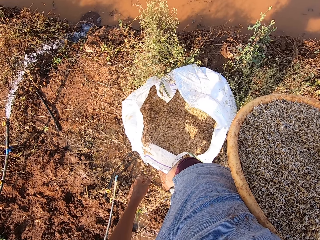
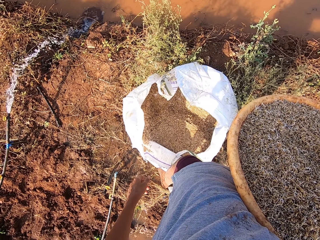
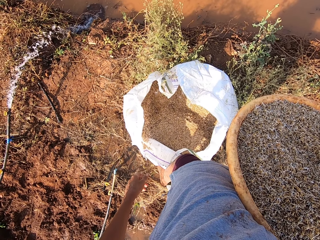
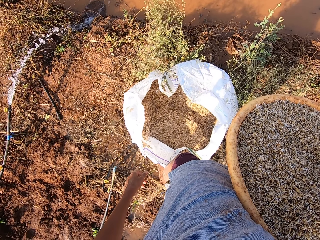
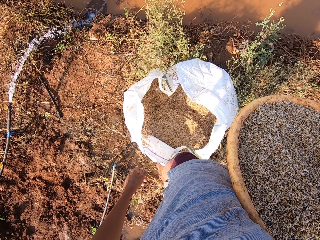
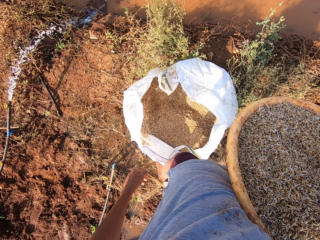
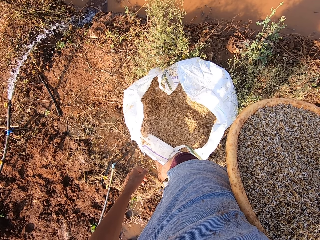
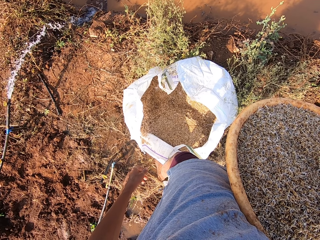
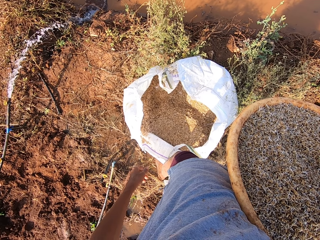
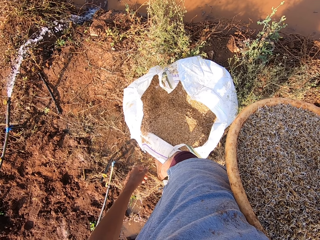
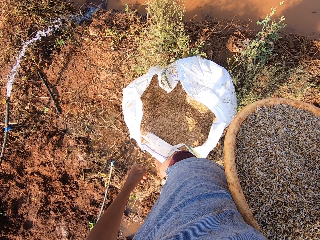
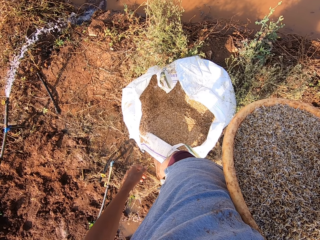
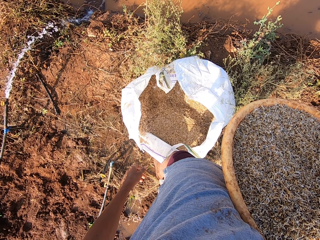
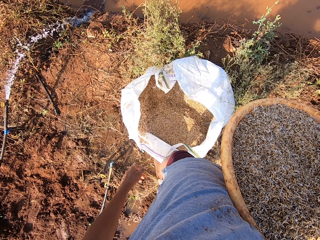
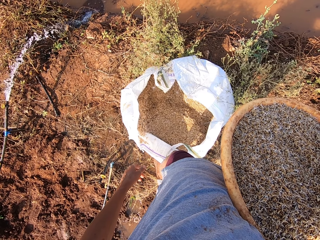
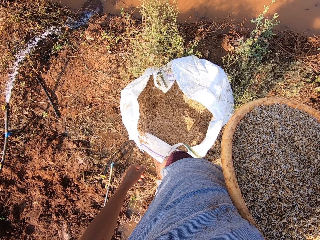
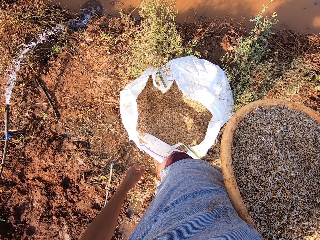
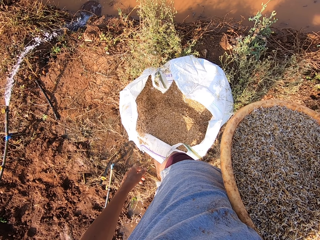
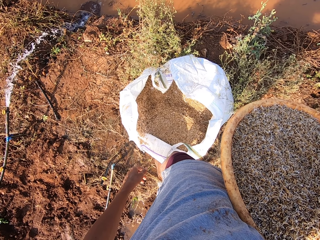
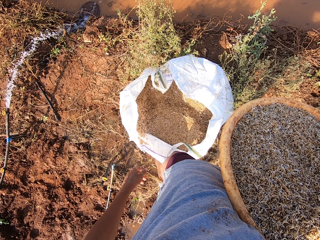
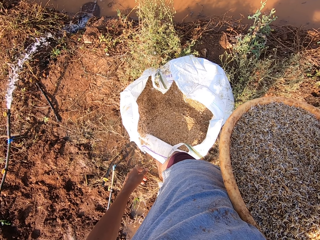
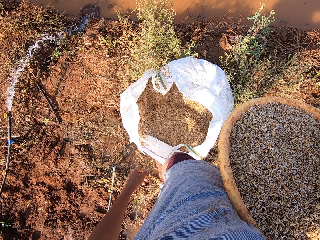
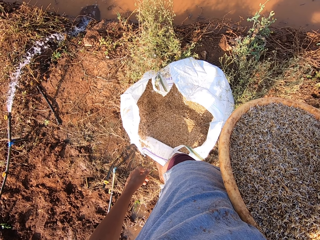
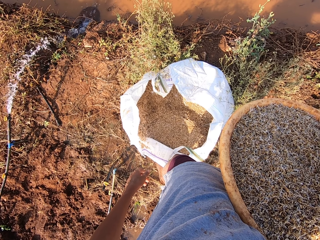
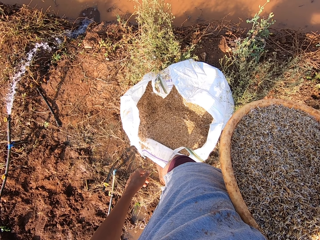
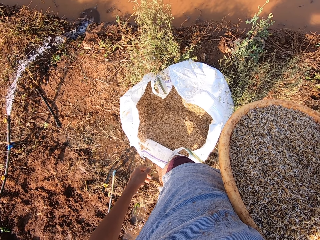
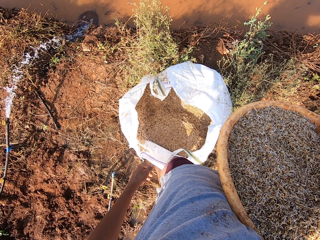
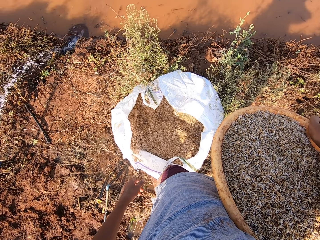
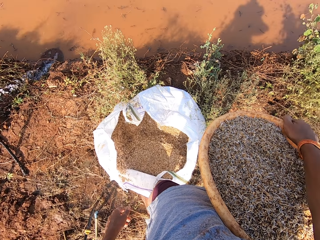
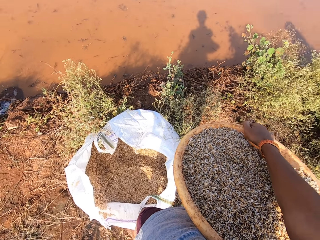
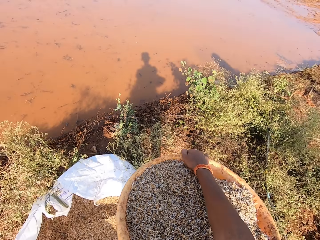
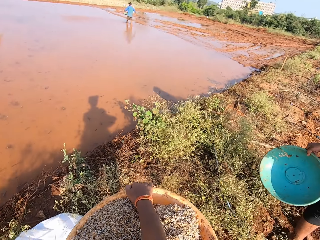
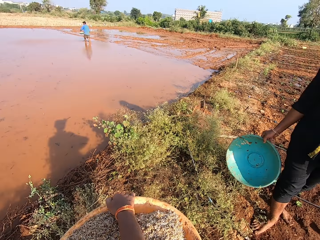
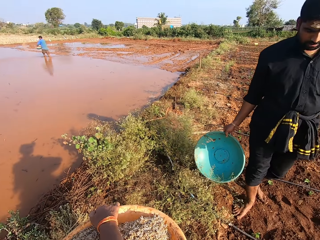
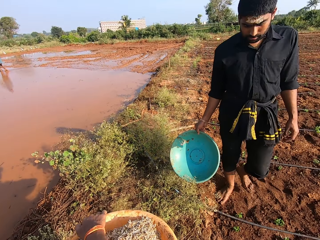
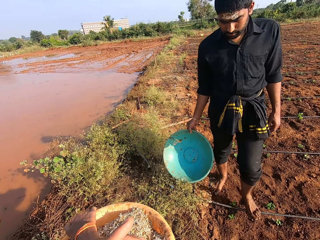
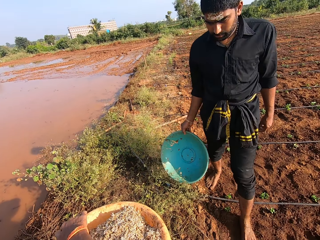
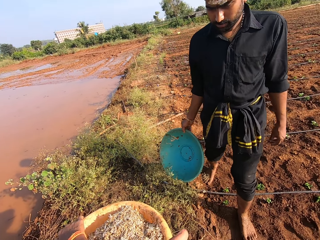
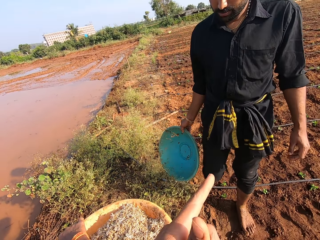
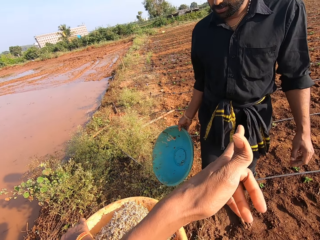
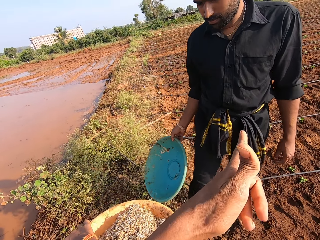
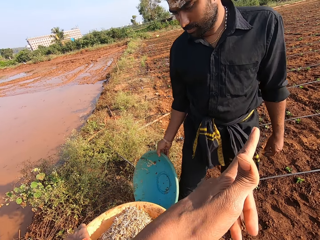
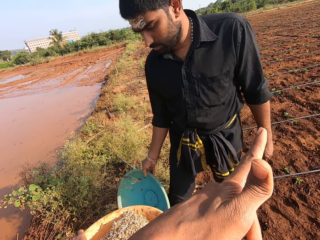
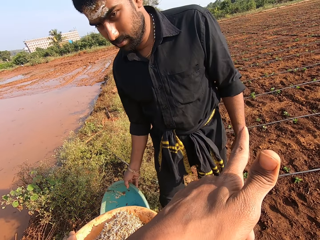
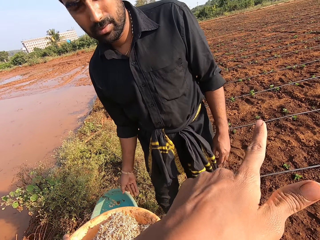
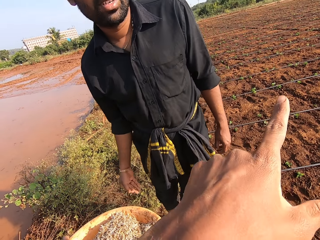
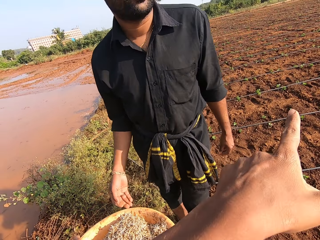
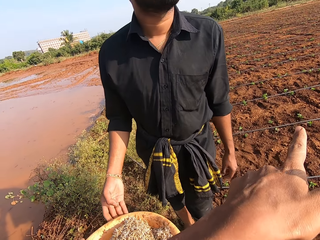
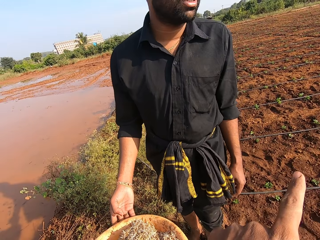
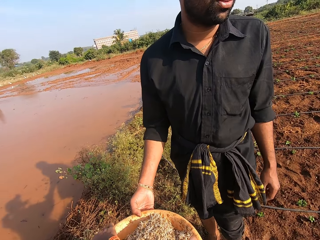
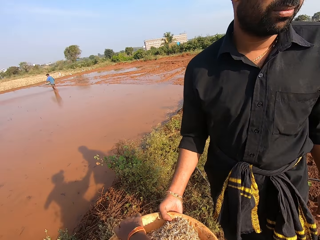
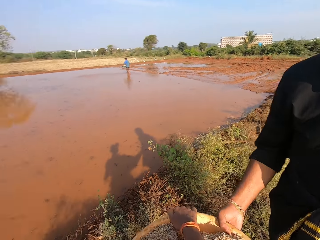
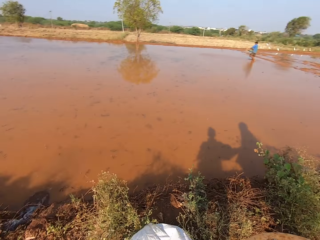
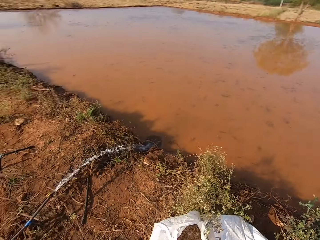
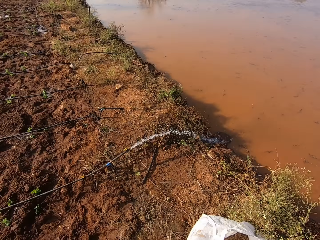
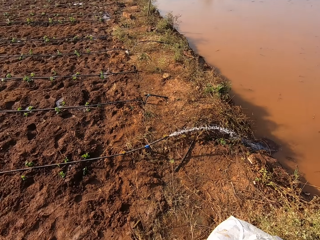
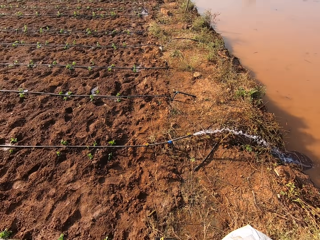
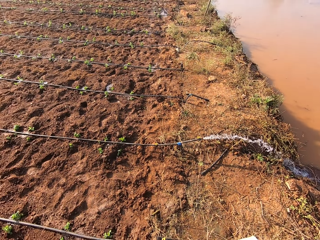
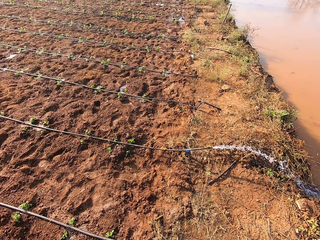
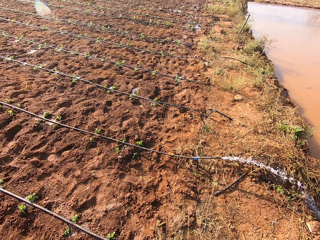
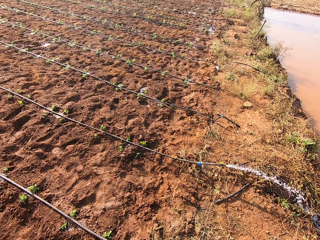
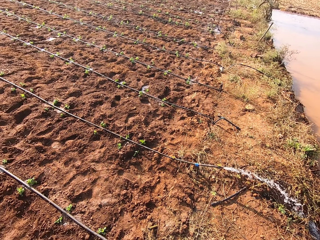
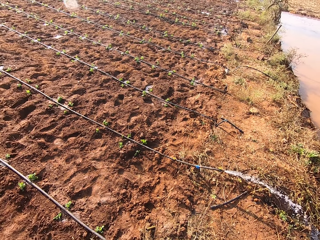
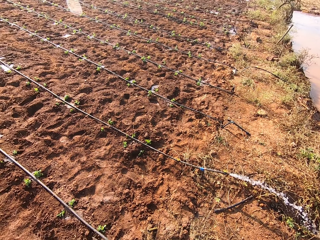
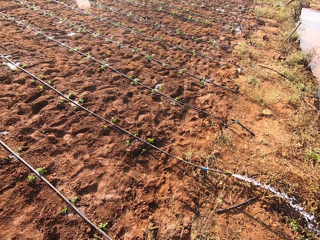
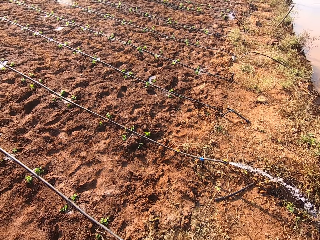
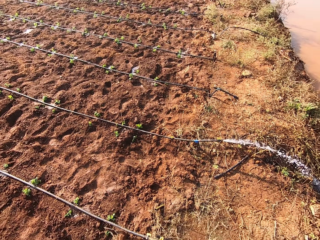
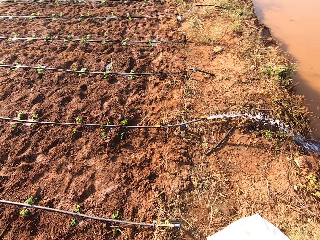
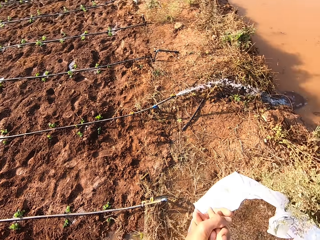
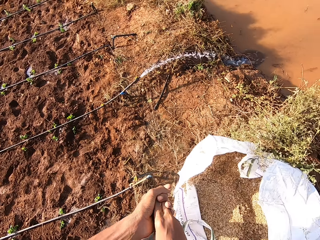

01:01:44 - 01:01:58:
The man talks to the camera wearer. The camera wearer talks to the man. The man drops the bowl on the ground with his right hand. The man collects the yellow bowl of grass seeds from the camera wearer with his right hand. The camera wearer gives the man the brown basin. He looks around.

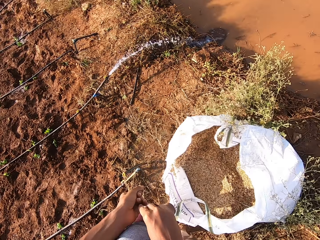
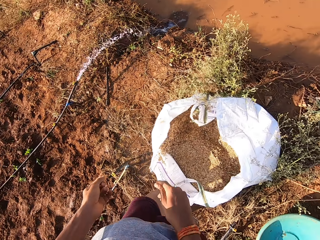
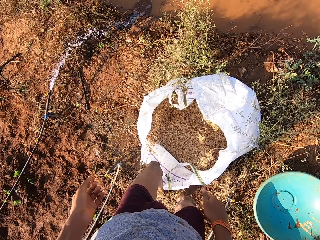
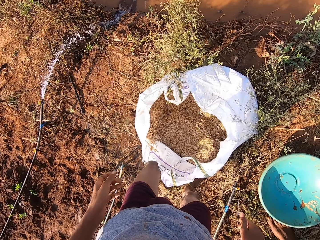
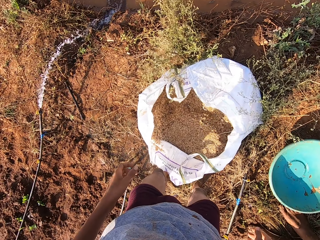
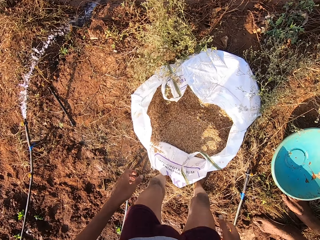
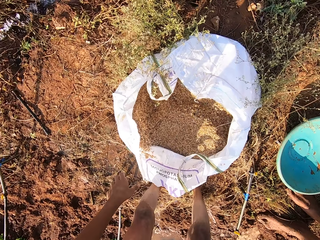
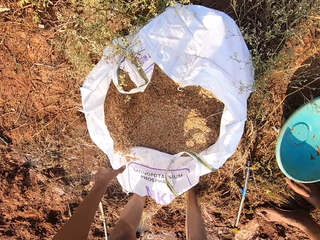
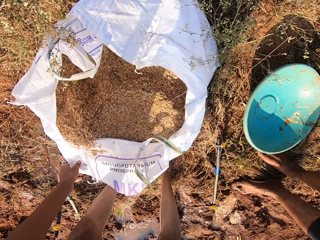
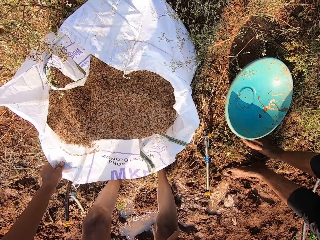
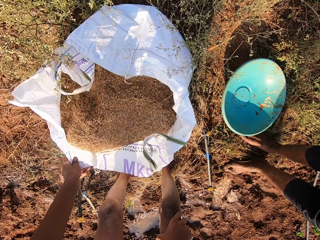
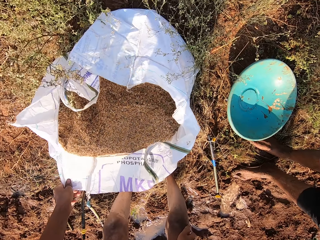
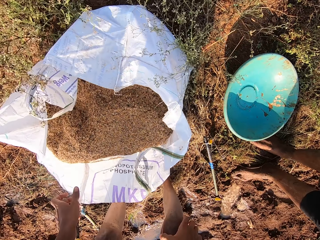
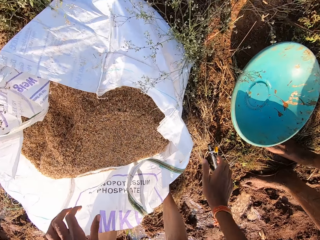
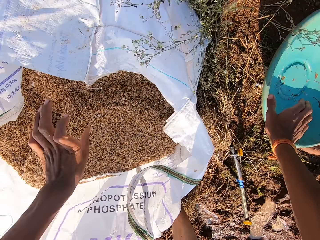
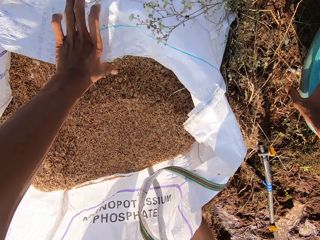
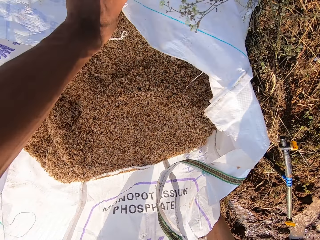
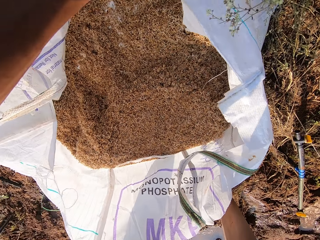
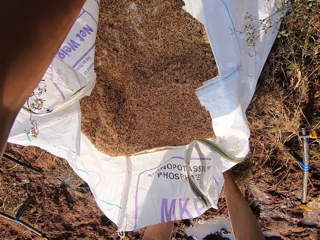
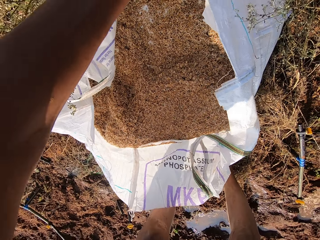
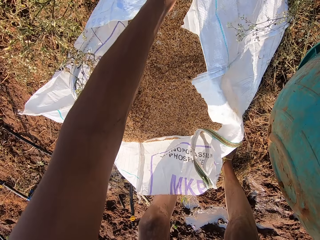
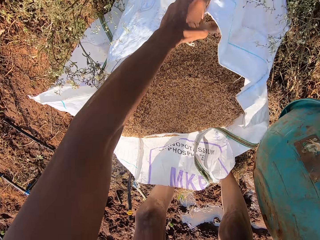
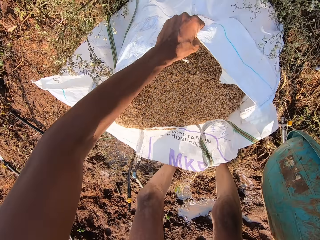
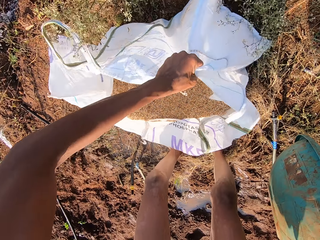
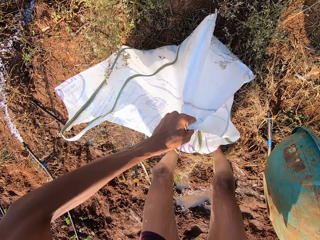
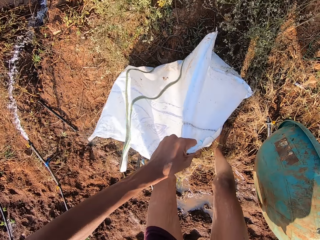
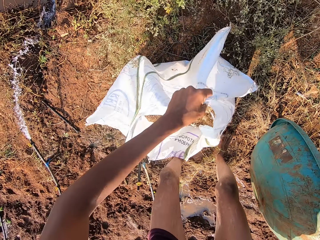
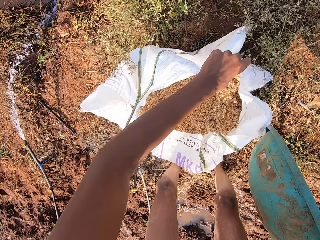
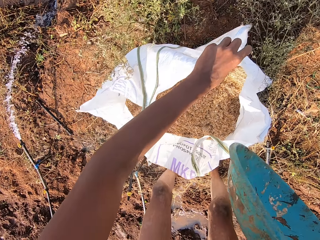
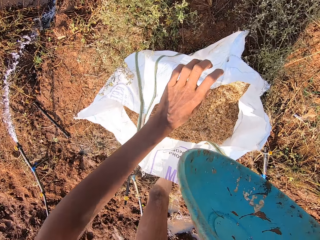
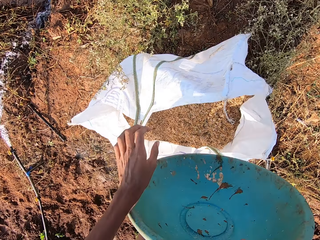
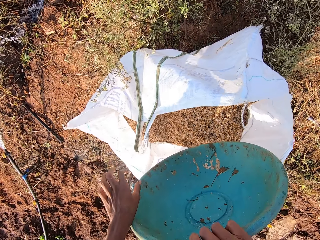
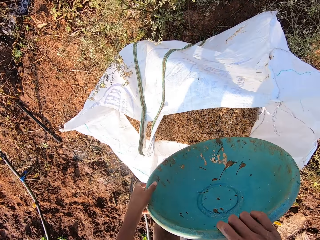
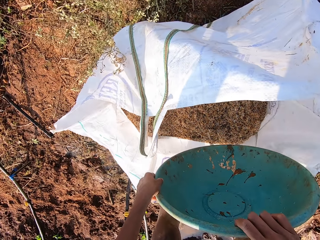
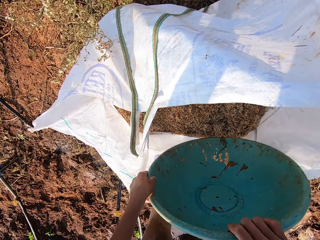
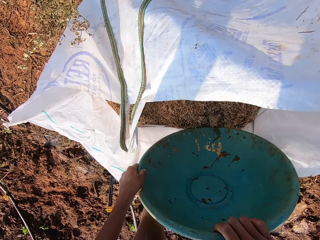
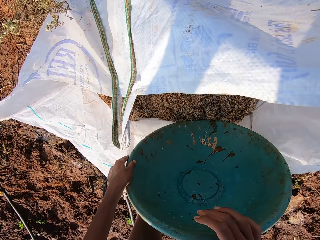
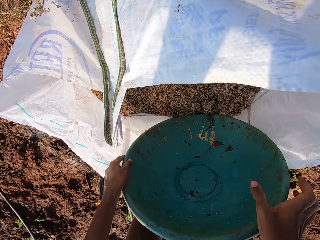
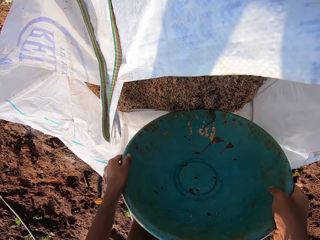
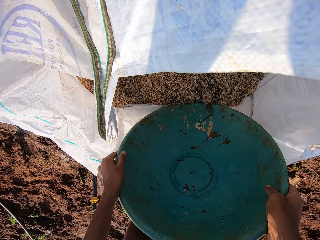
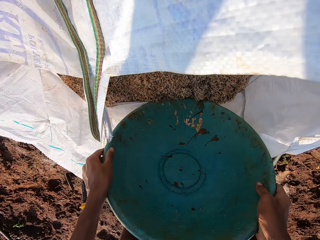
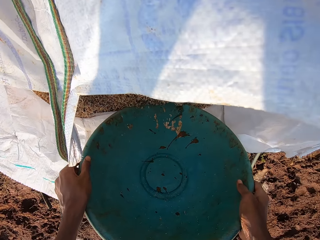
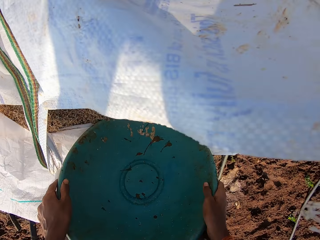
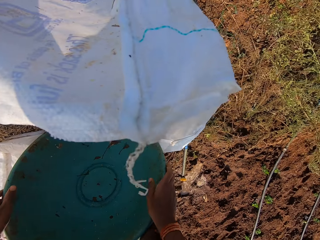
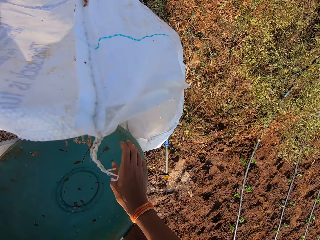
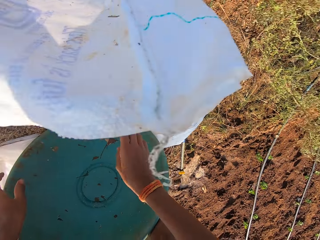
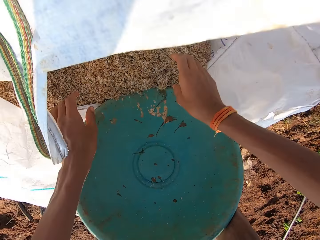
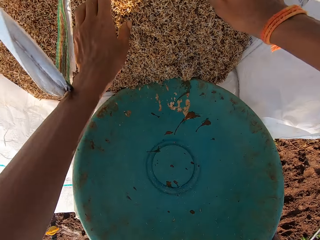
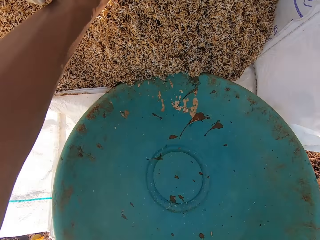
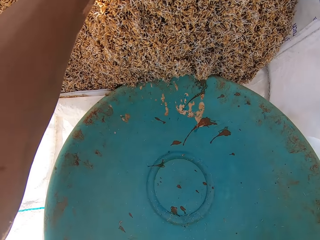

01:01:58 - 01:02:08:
The camera wearer adjusts the bag of grass seeds with his left hand. He touches the sack. He picks up the bowl or basin from the ground with his right hand. He adjusts the bag of grass seeds with his left hand. He turns the sack. He dips the bowl into the grass seeds in the bag of grass seeds with his hands.
